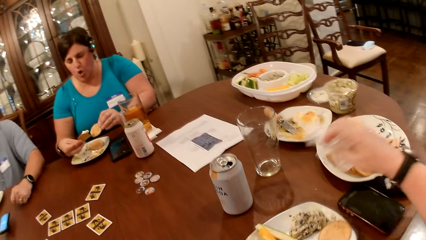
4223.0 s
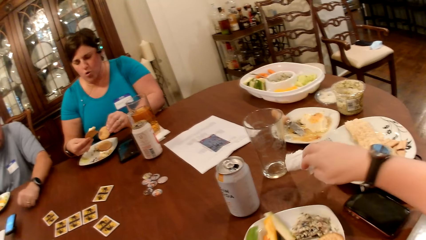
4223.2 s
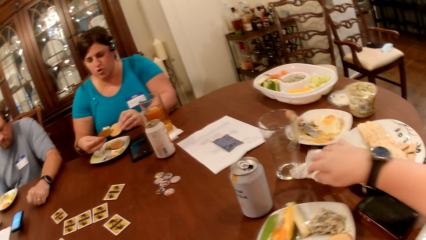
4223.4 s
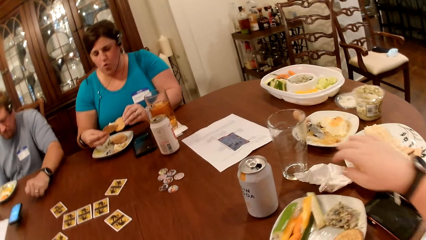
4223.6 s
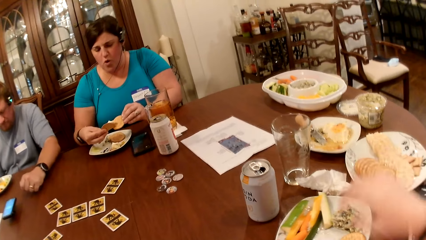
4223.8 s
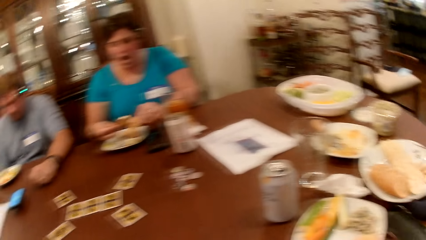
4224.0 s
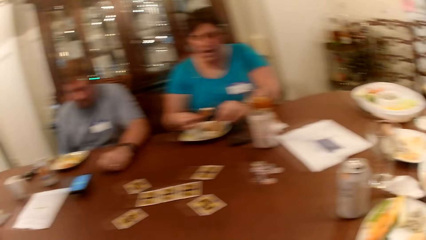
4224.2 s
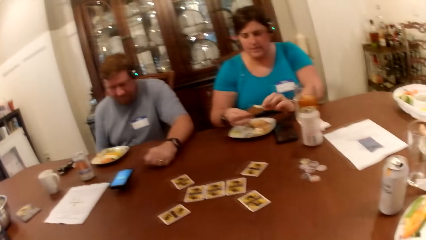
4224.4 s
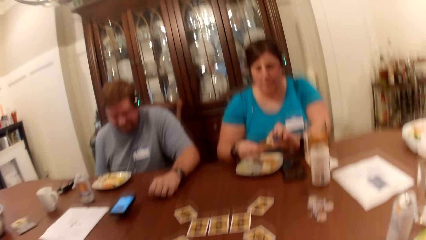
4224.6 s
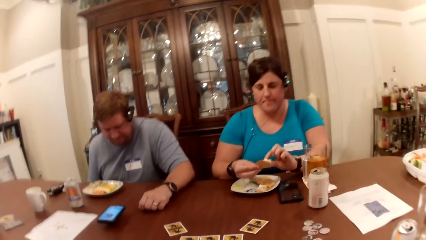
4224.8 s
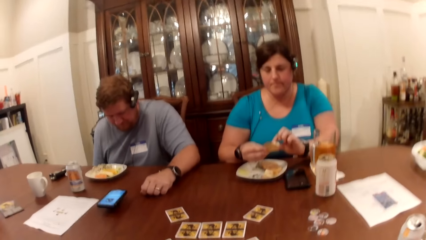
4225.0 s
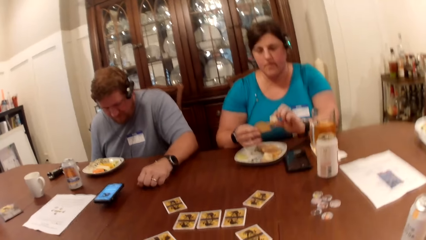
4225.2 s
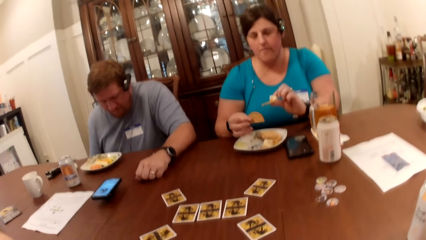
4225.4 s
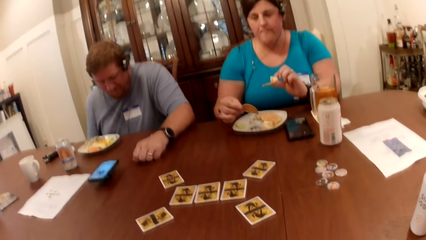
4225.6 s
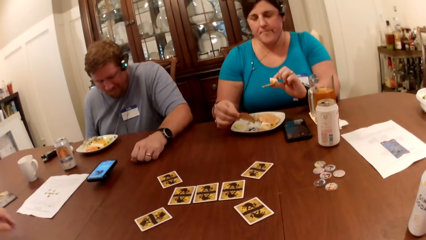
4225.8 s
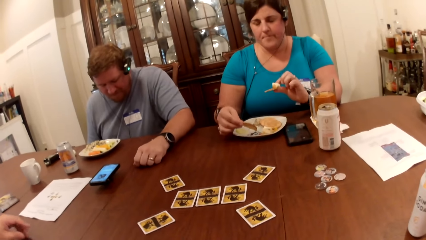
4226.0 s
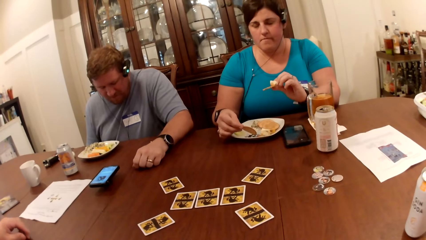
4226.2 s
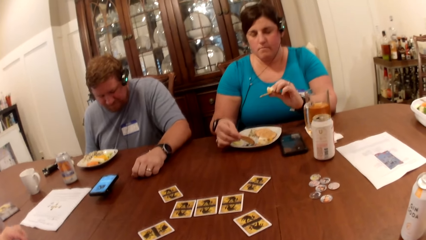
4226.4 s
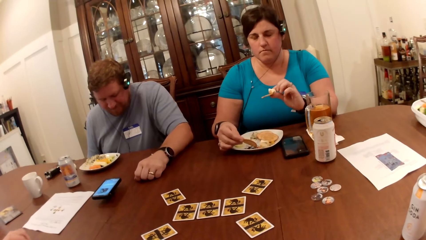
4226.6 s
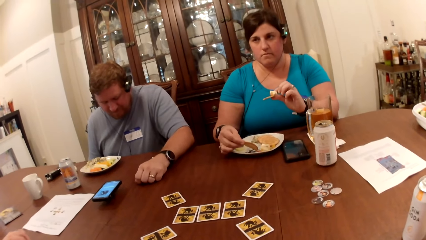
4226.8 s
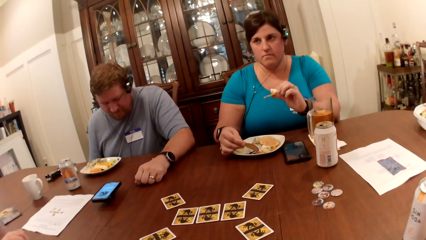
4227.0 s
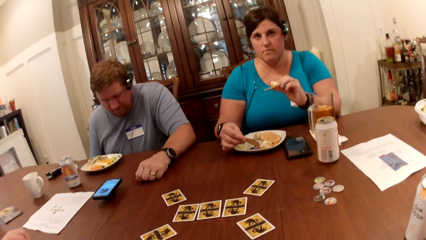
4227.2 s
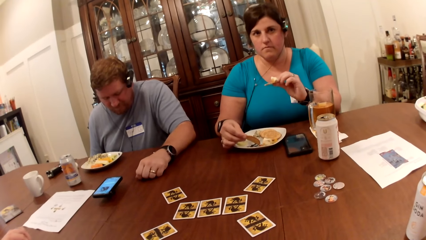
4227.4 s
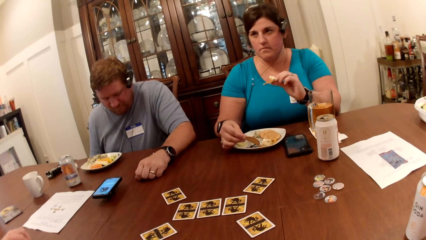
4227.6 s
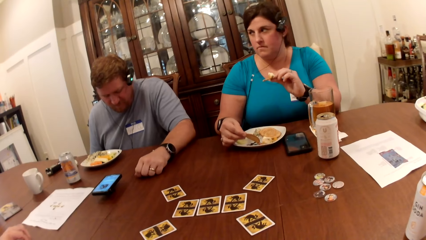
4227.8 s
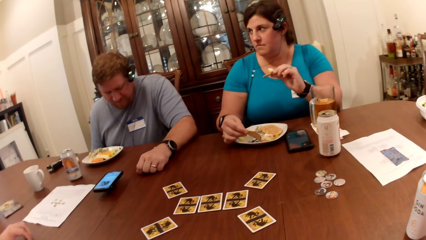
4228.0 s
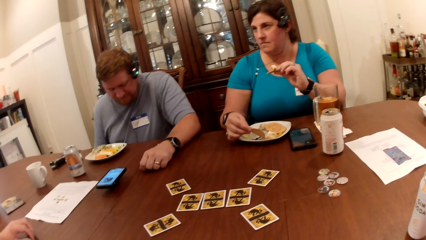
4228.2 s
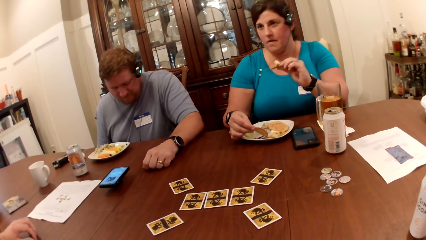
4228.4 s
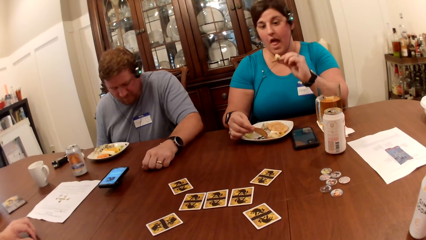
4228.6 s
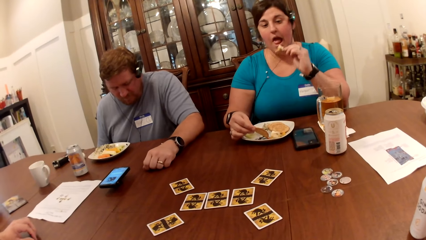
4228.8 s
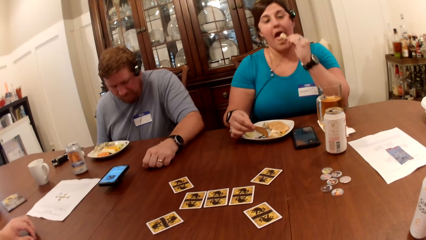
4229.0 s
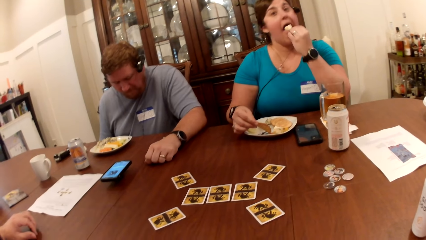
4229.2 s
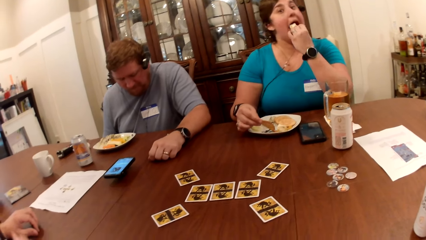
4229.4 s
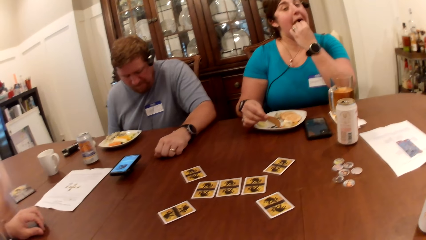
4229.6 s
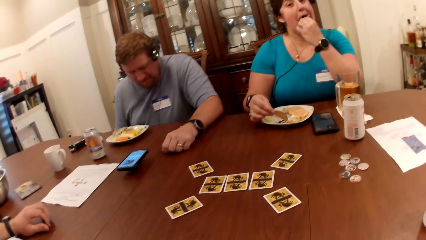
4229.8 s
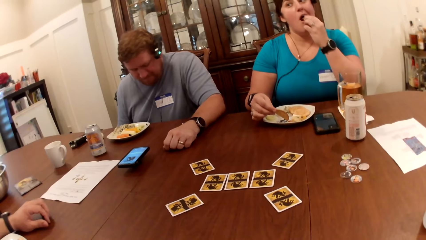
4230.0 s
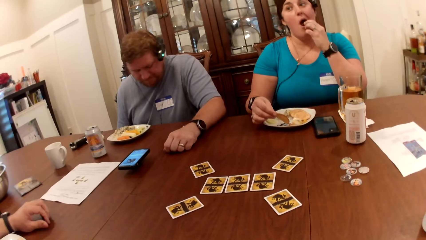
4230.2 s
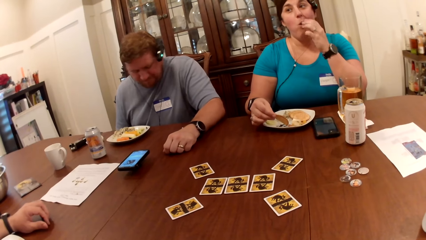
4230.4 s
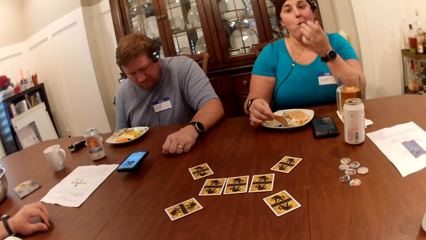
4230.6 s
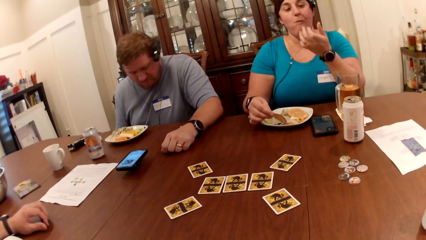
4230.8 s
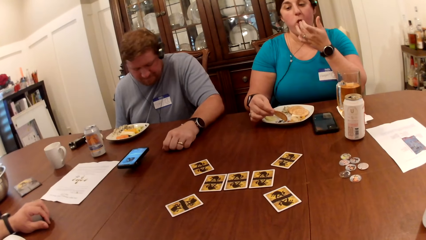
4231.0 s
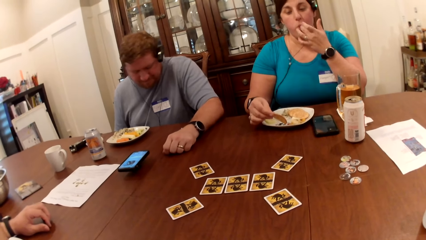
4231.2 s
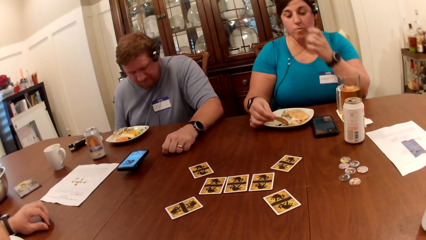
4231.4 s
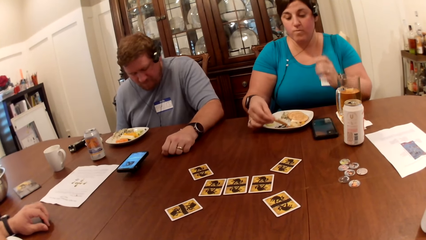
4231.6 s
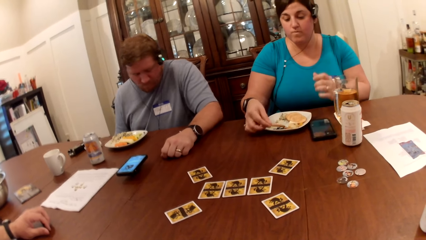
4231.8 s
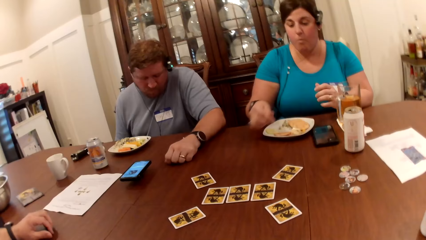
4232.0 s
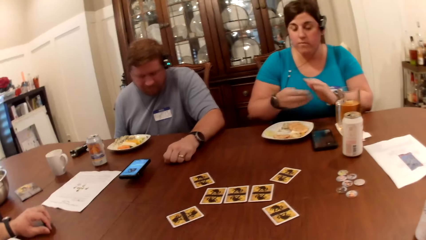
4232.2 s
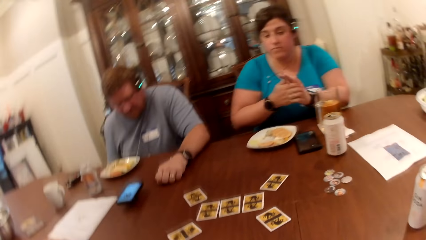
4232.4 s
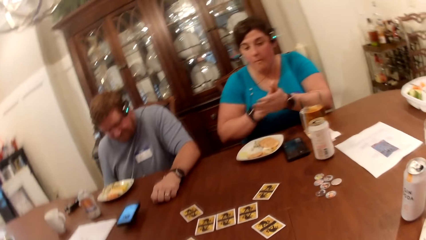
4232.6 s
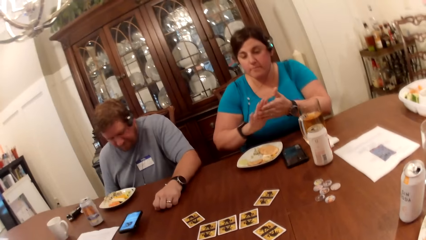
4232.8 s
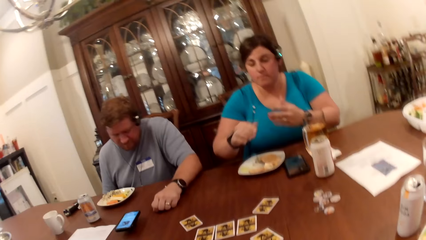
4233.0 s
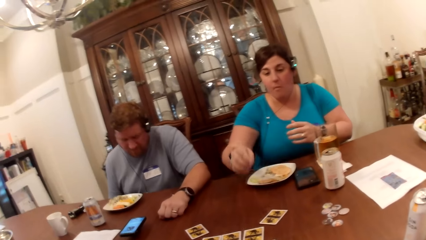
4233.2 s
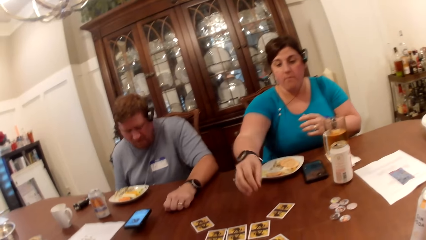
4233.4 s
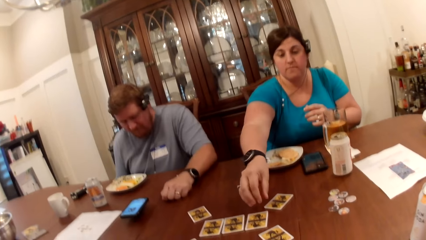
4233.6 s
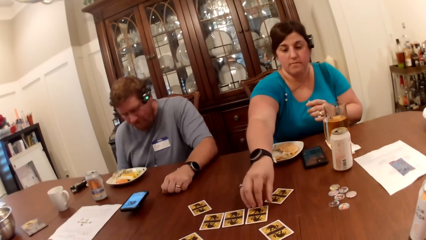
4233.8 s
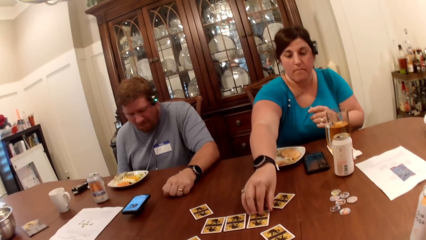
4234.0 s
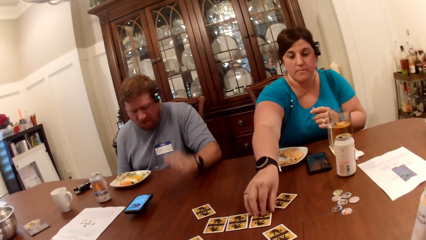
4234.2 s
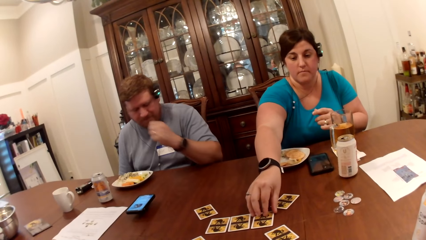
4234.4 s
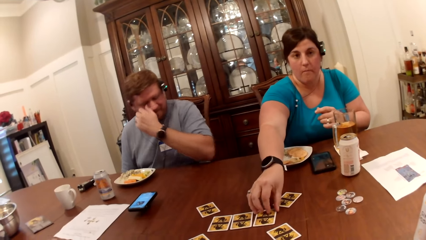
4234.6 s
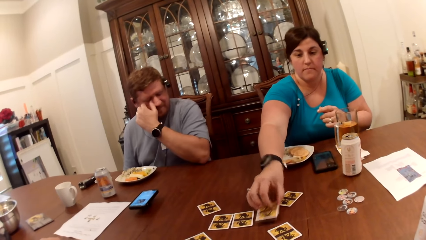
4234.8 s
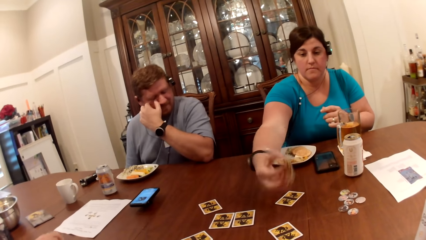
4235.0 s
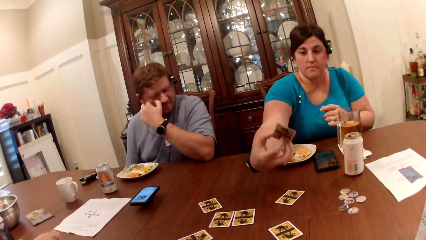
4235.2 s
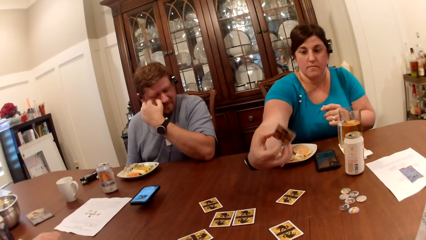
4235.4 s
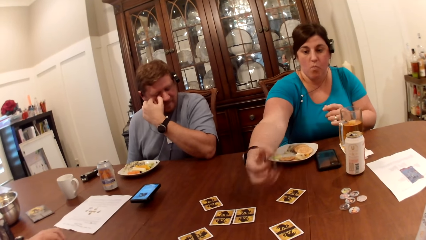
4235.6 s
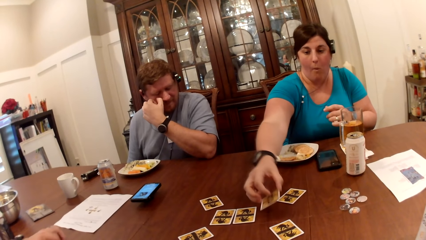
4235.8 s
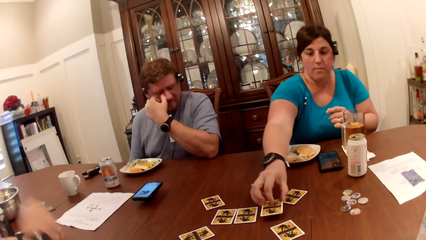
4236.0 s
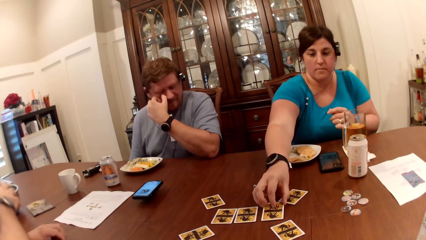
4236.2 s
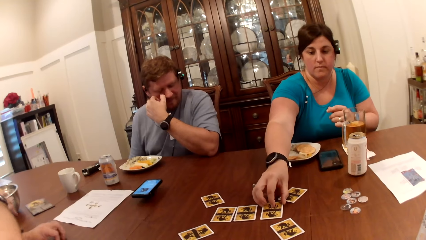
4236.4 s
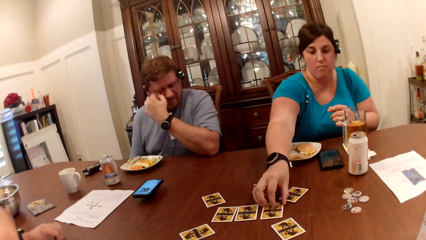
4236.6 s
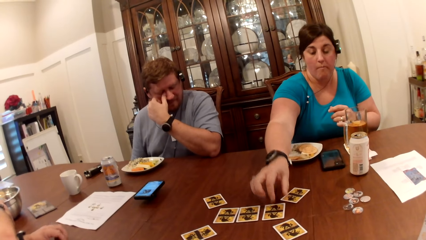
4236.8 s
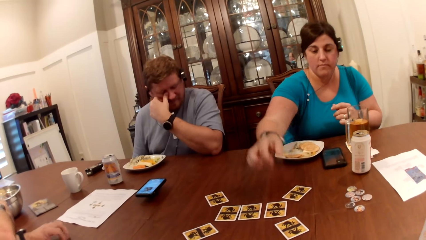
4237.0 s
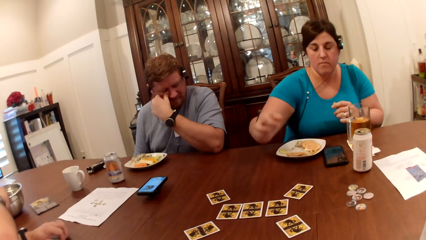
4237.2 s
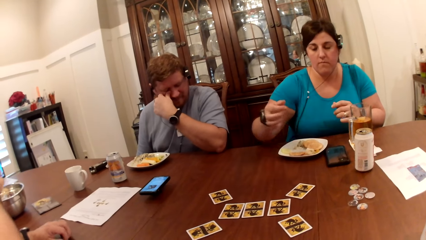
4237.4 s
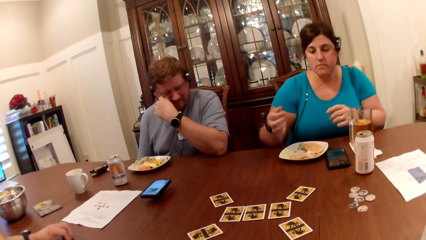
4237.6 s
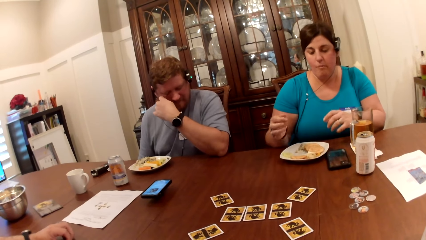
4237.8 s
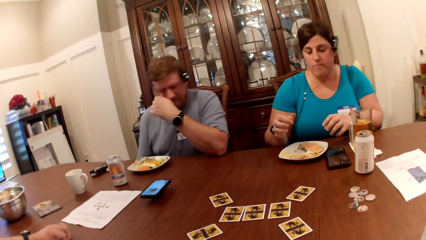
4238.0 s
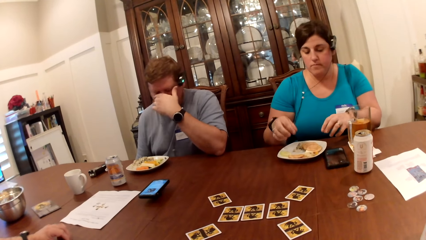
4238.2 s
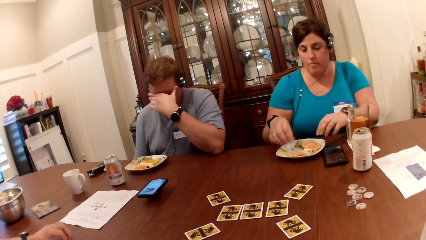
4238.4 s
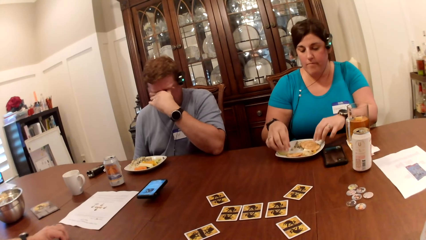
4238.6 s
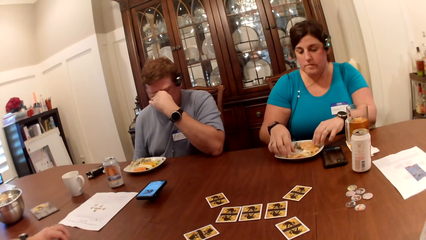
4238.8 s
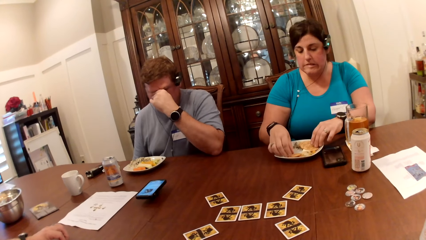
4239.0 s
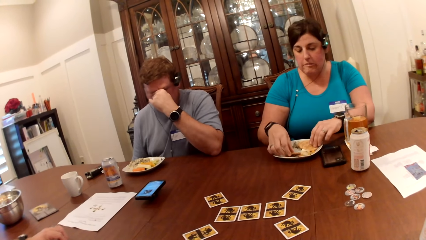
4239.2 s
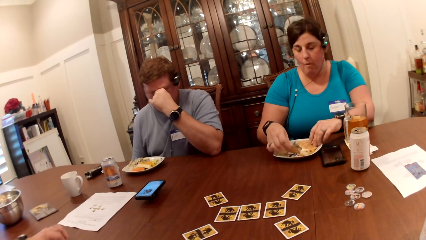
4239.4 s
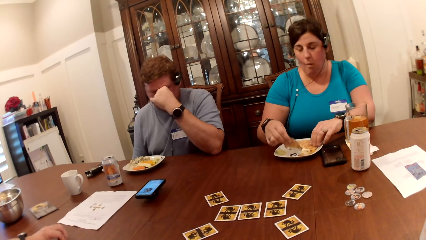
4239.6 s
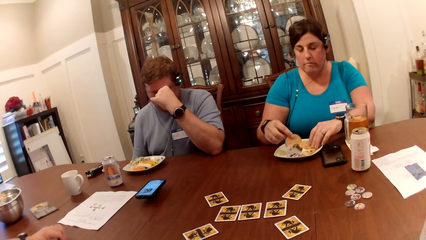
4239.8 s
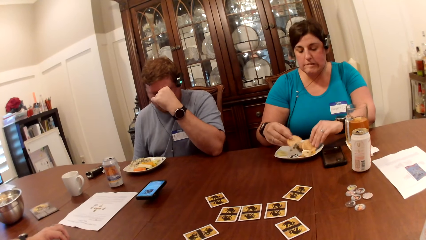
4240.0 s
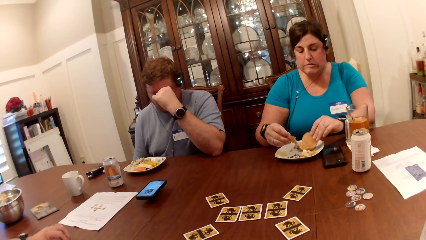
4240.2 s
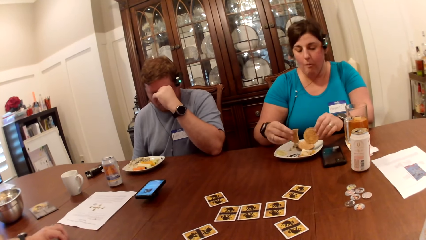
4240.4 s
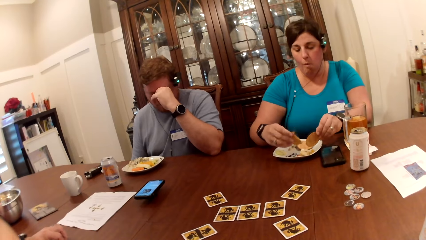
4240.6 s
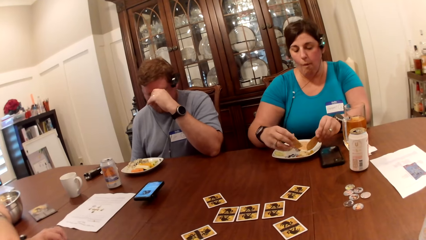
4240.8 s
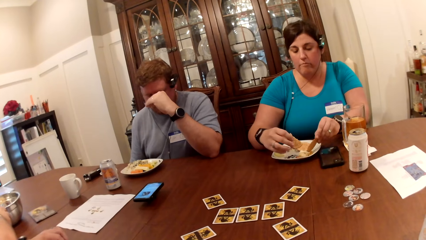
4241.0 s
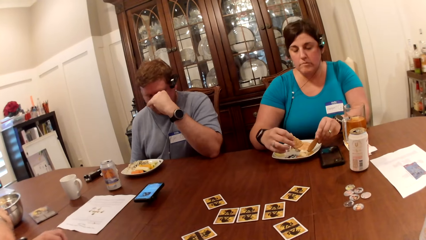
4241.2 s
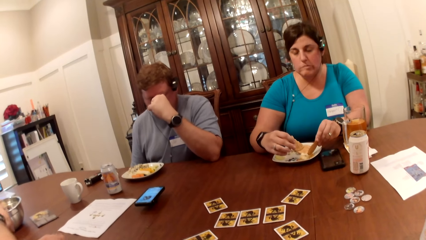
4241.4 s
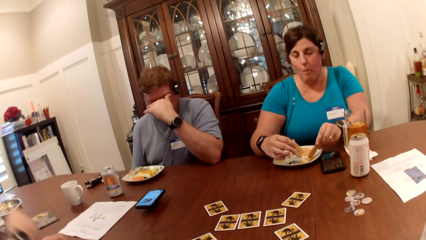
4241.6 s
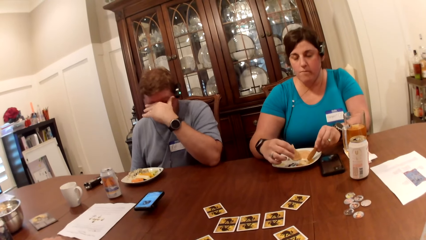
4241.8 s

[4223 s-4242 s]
The camera wearer places the paper towel in her right hand on the table. A woman eats the food in her left hand. A man nods his head. The woman licks her left hand. The woman brushes her hands together. The man touches his face with his left hand. The woman picks a card from the table with her right hand. The woman places the card in her right hand on the table. The woman takes the play card. The woman picks a biscuit from the plate with her right hand. The woman picks a biscuit from the plate with her left hand.
